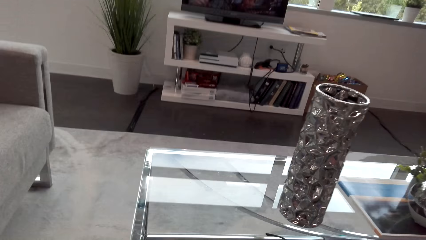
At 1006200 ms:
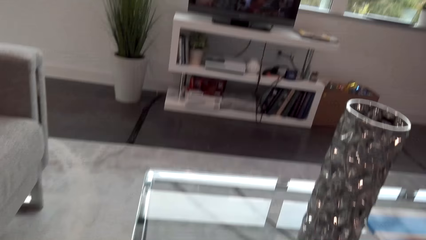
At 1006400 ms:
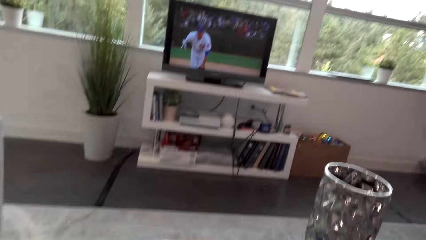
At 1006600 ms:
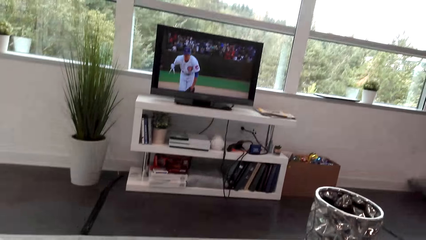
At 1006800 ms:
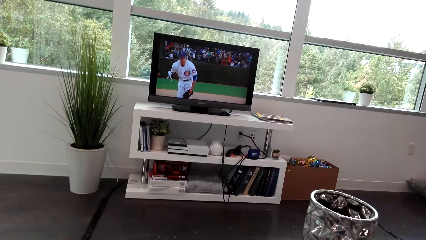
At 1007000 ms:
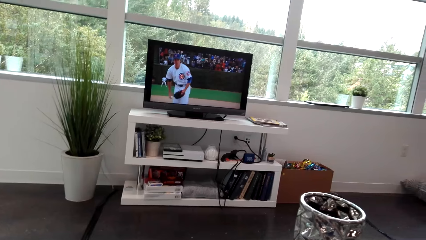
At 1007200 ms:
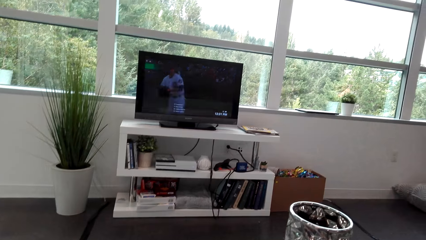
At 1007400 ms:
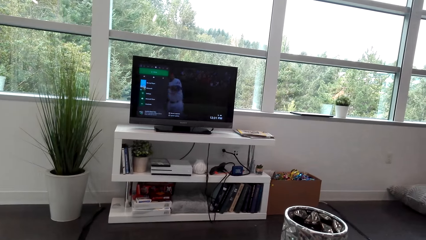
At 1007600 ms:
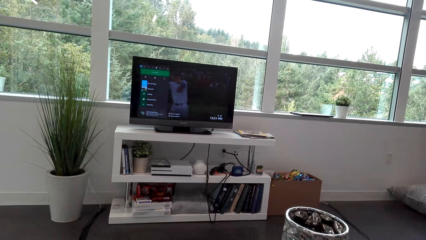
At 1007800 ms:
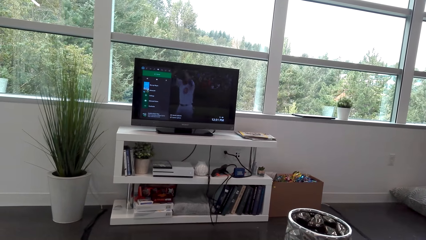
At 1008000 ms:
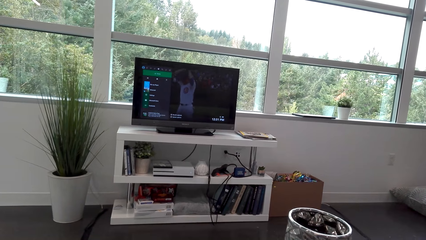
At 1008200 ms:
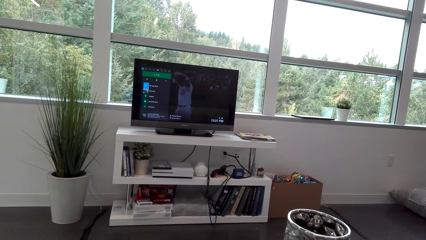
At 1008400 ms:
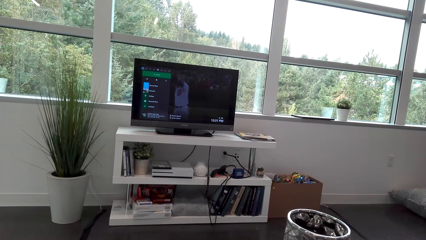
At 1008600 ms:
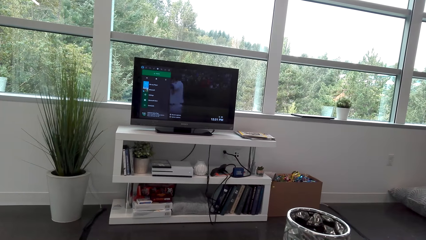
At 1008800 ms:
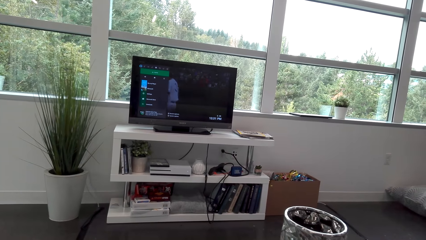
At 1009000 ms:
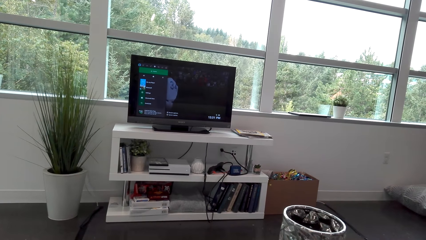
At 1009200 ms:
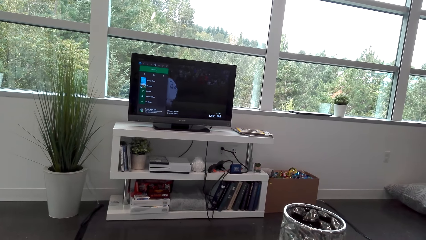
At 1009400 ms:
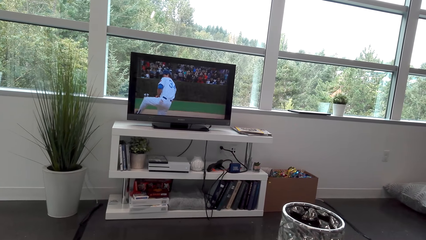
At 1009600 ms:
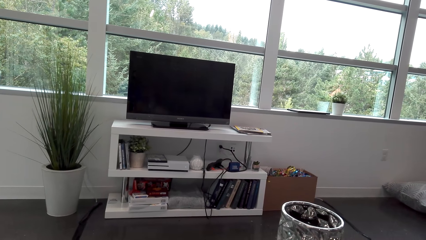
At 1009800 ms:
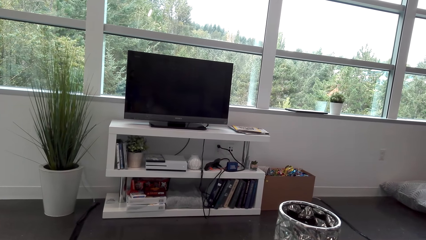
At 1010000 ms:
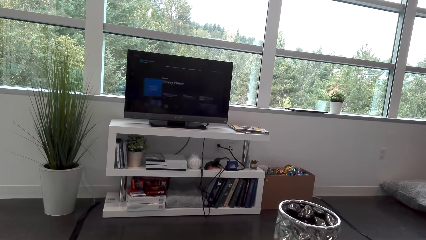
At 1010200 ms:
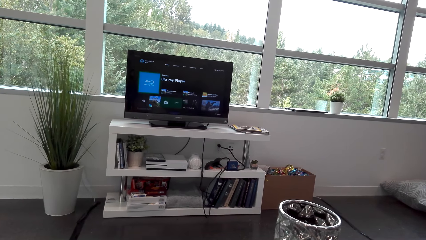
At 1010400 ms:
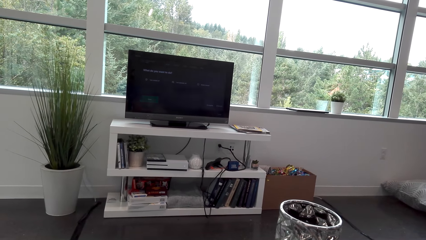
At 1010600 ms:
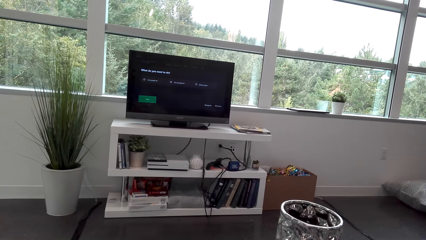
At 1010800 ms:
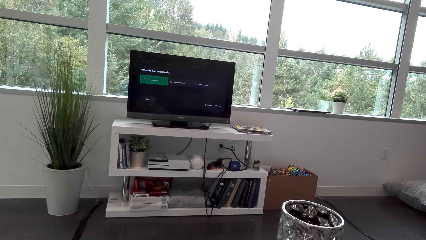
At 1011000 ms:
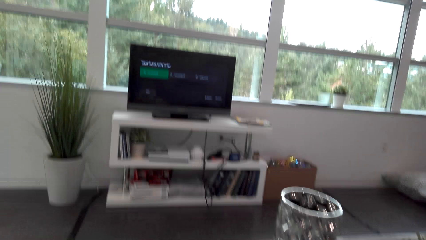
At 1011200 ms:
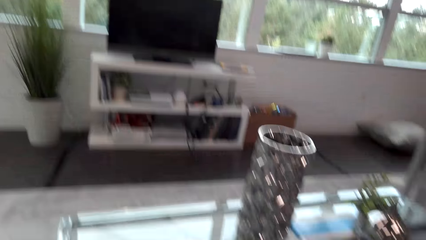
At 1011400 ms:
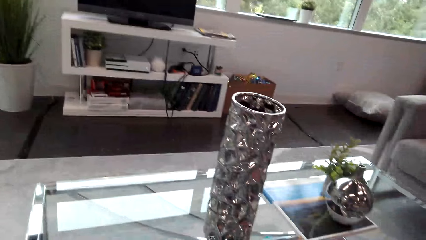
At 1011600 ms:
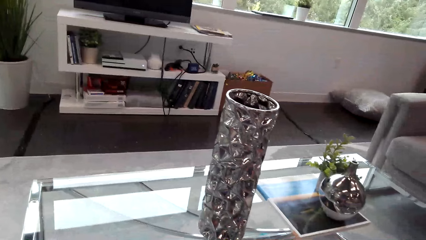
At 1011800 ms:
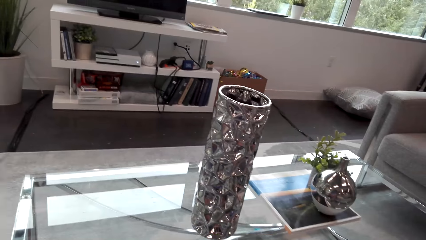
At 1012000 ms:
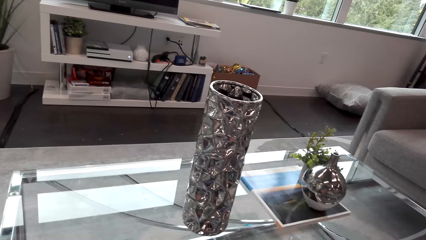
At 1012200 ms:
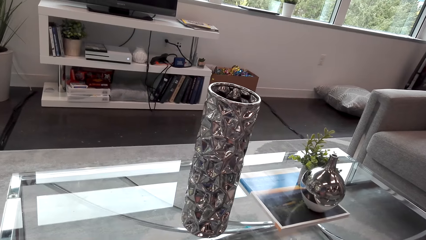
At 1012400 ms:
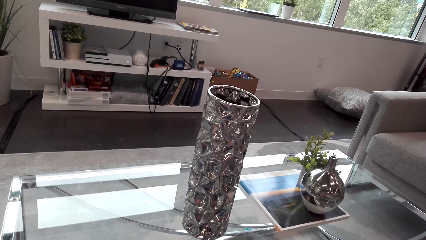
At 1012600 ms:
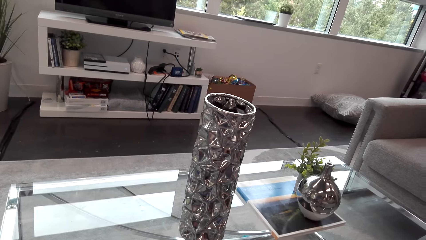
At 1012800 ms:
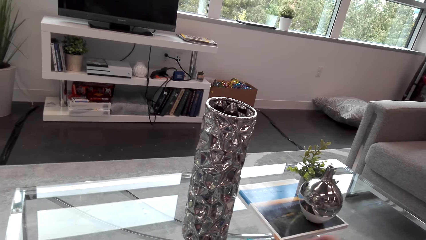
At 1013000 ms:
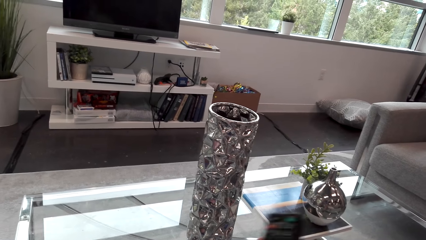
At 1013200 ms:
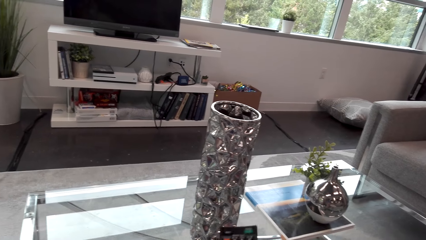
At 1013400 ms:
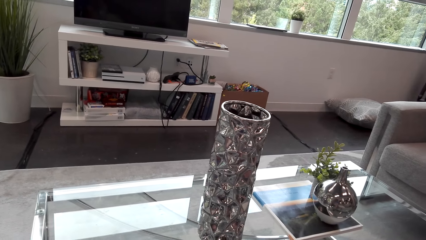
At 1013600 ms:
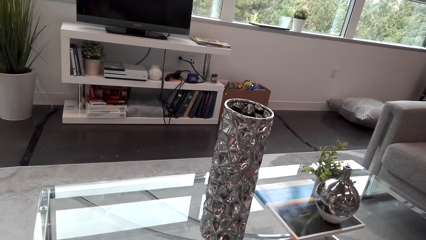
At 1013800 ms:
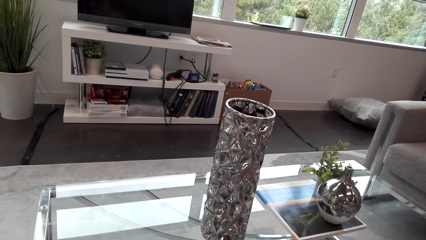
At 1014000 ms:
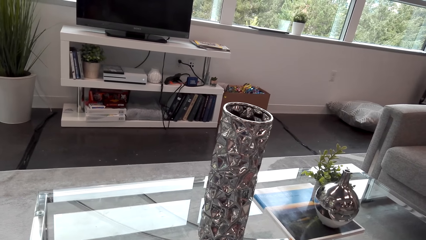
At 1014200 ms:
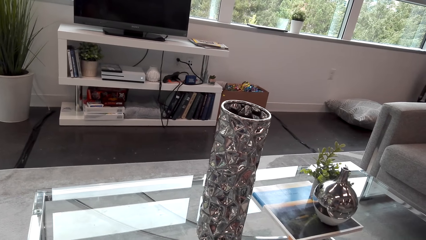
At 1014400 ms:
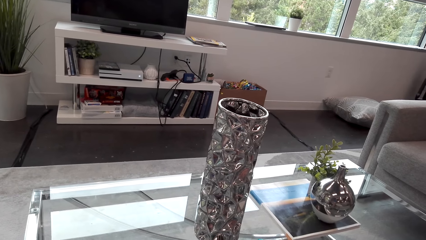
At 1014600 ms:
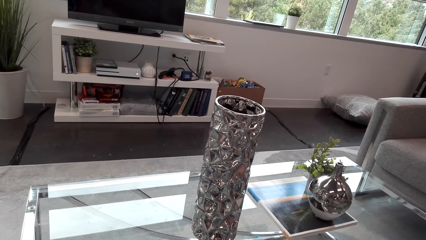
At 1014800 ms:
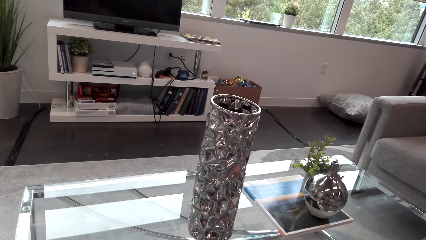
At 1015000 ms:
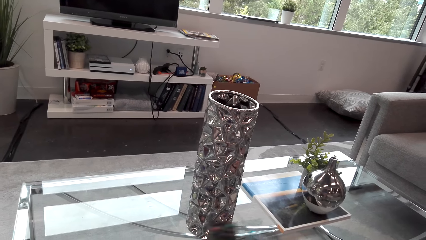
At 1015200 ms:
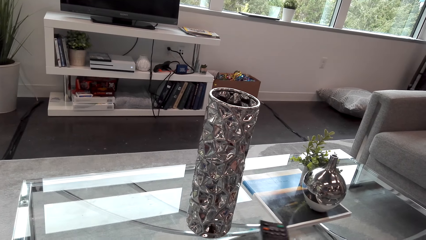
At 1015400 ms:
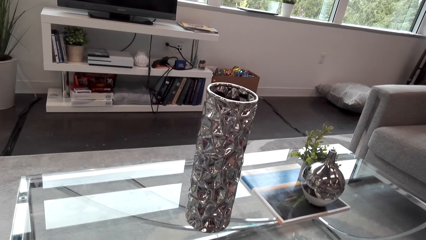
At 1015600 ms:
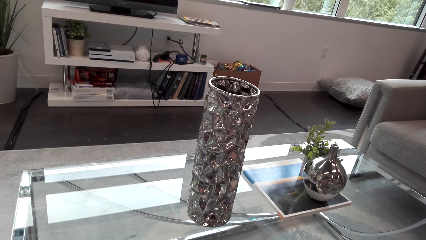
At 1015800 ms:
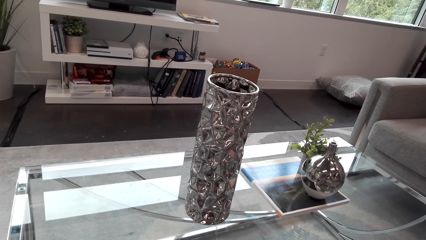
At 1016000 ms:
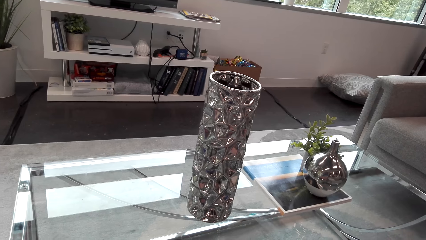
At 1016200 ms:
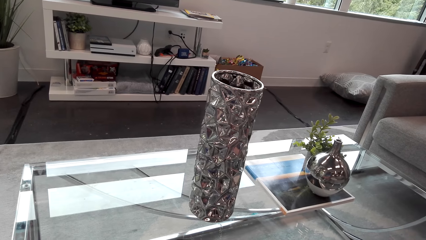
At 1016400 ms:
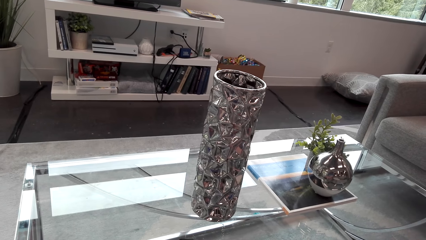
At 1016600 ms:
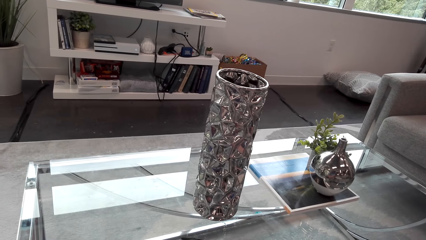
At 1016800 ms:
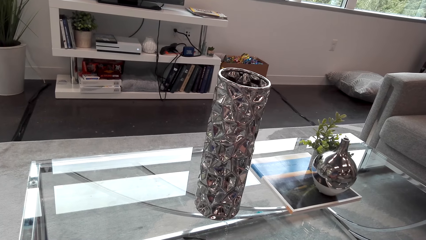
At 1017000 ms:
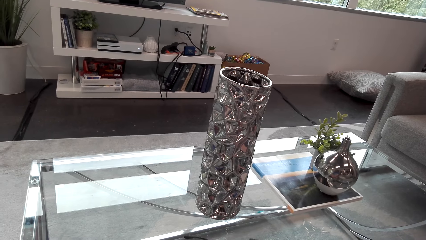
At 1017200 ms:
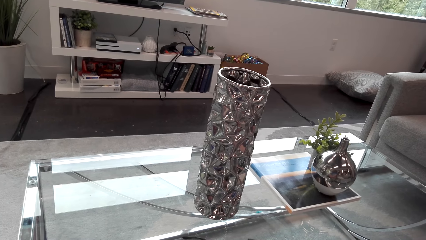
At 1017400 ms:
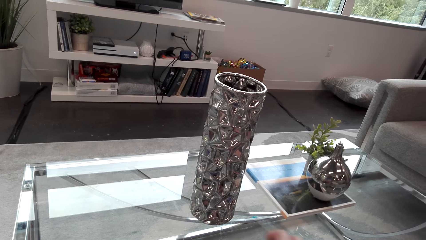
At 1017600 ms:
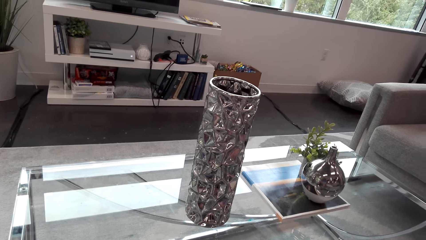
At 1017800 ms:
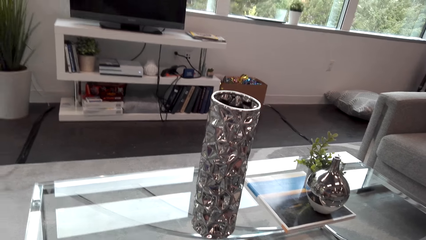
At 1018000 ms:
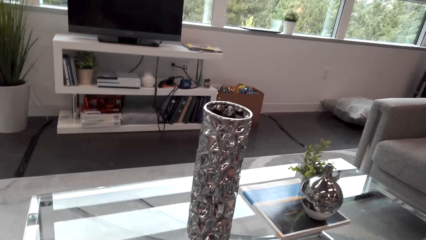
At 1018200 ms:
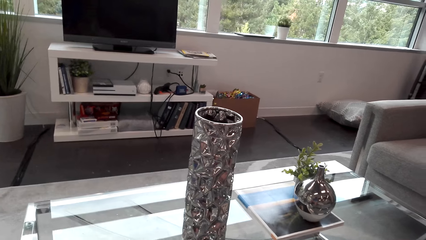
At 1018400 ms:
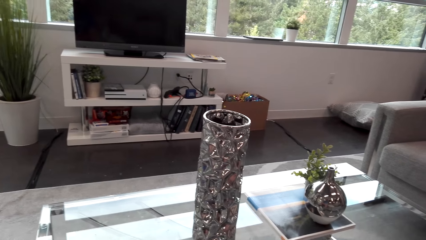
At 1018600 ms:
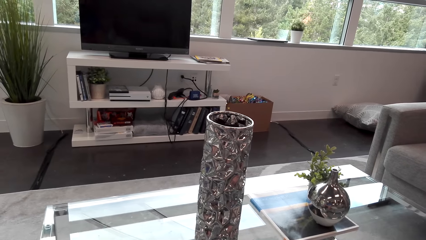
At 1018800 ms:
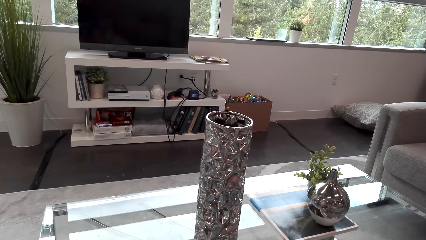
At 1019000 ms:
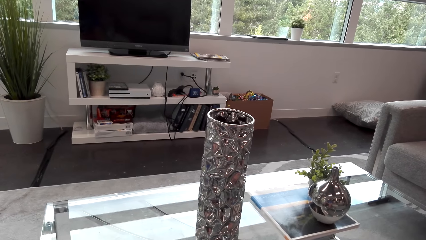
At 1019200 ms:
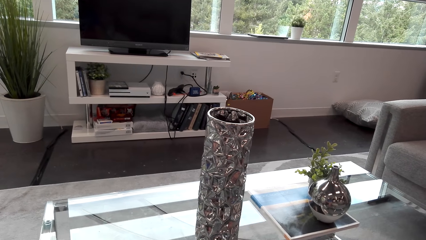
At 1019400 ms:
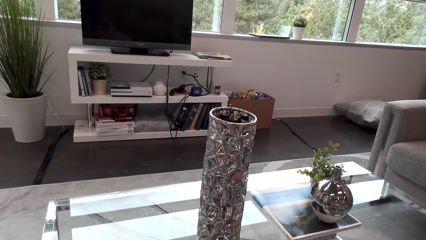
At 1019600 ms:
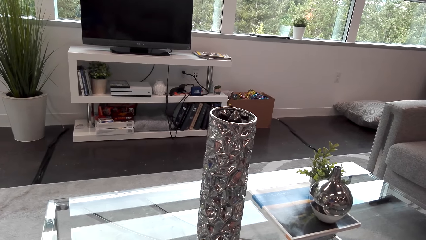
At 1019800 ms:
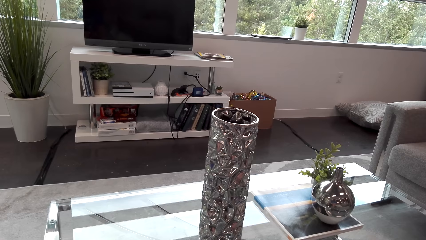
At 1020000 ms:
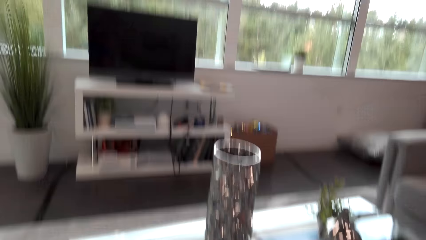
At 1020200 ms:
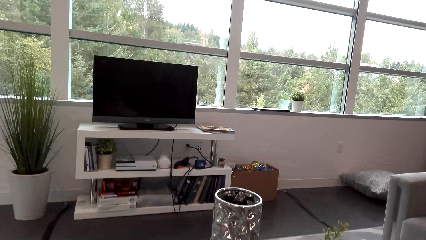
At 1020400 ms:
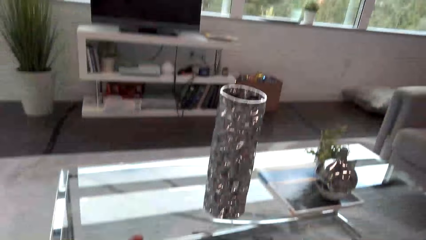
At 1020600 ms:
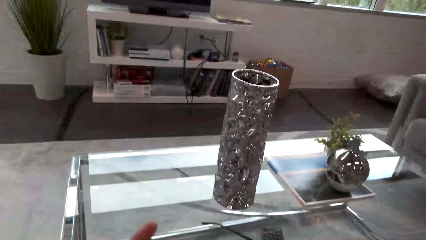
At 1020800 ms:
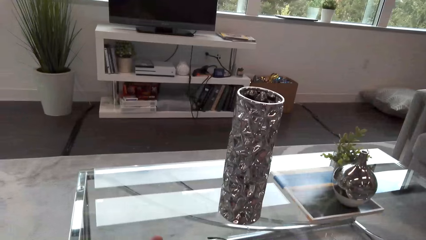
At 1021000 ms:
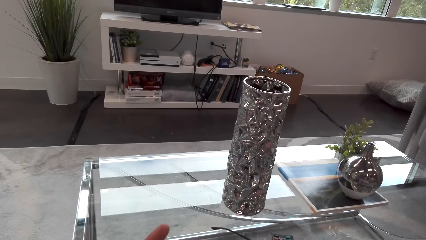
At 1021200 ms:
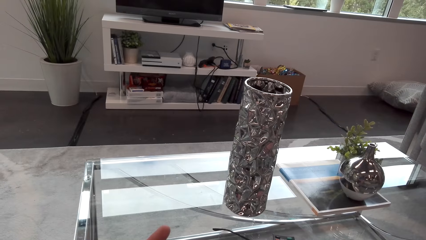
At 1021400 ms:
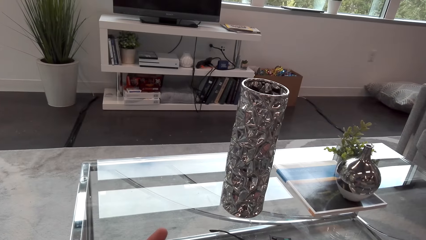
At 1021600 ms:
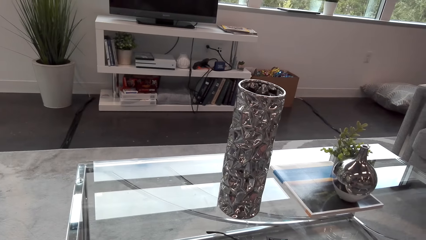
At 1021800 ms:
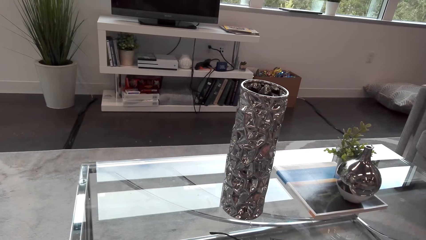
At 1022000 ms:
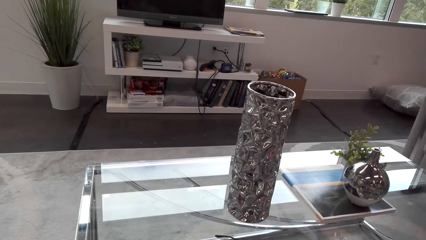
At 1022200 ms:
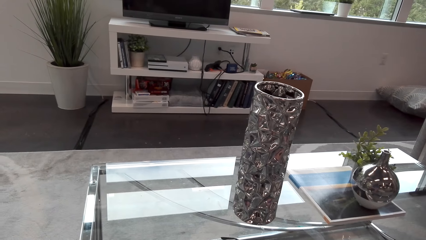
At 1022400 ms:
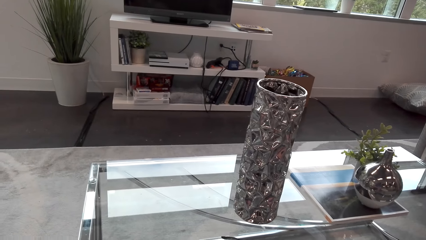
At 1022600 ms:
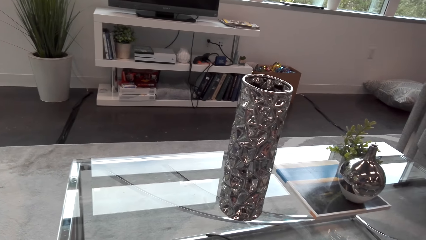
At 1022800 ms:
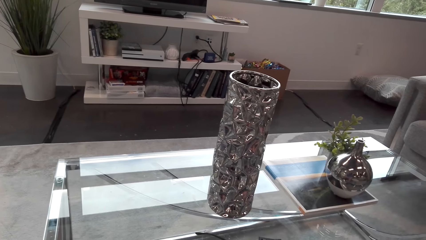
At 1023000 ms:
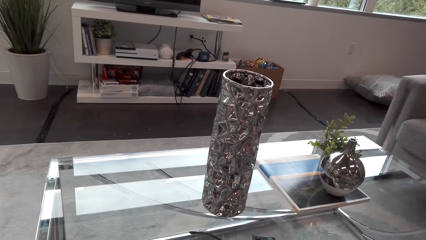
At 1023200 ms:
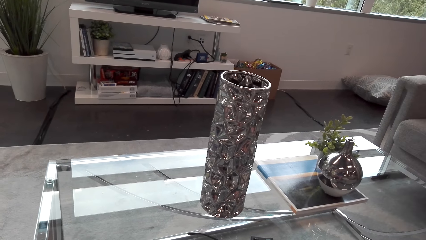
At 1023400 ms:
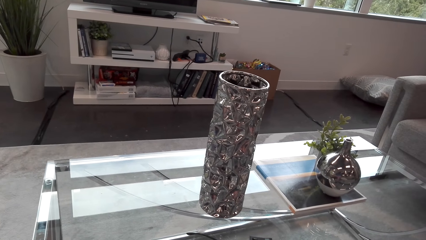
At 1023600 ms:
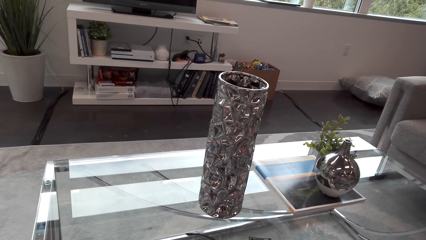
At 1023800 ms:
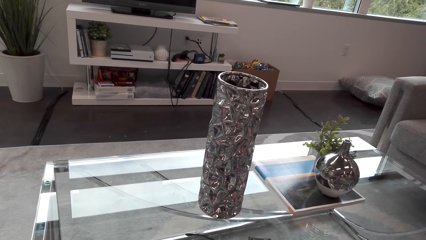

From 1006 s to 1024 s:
The camera wearer looks around. They operate the TV with a phone. A man talks to the camera wearer. The camera wearer turns the remote. They stare at the table.
